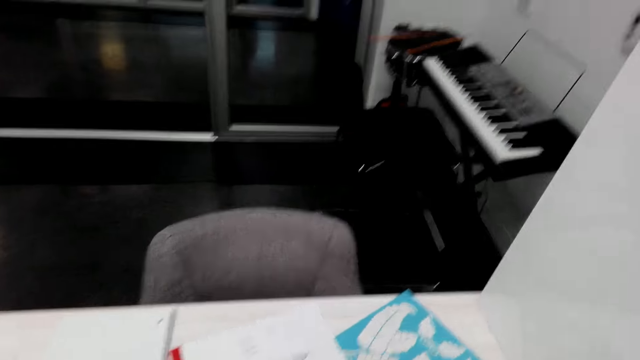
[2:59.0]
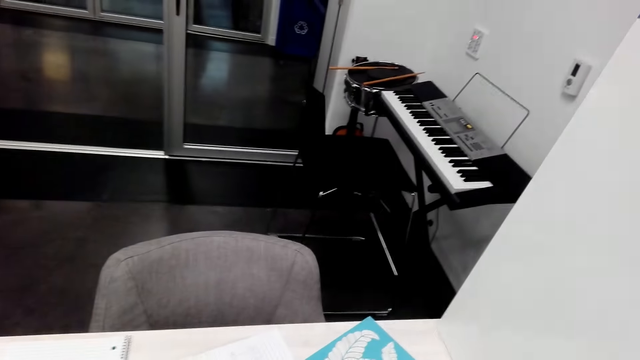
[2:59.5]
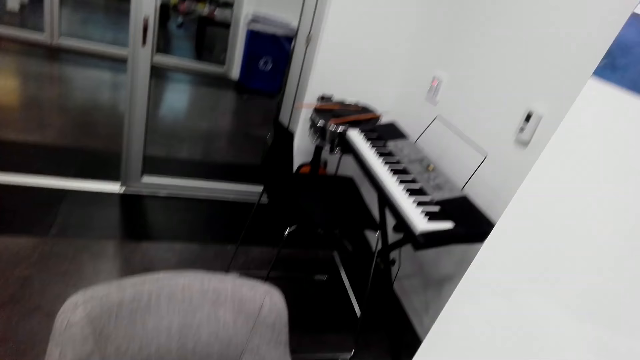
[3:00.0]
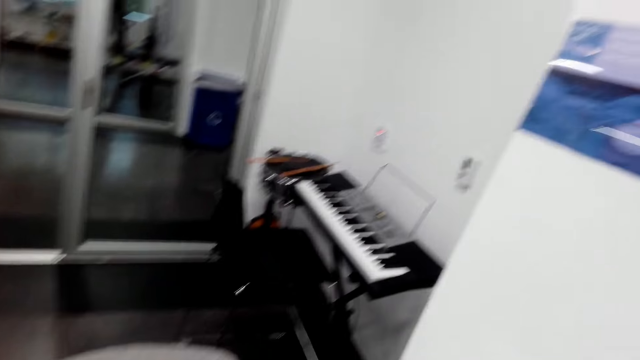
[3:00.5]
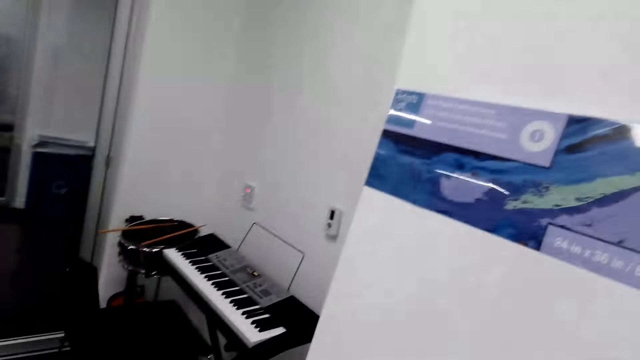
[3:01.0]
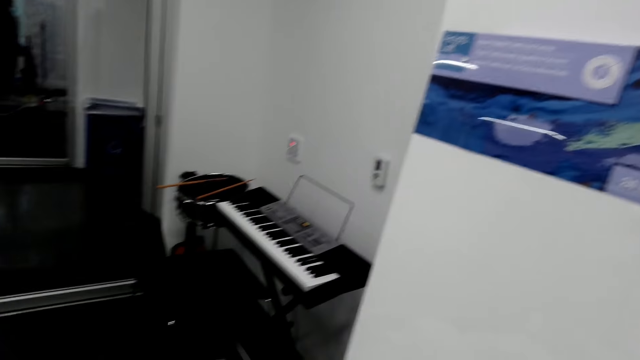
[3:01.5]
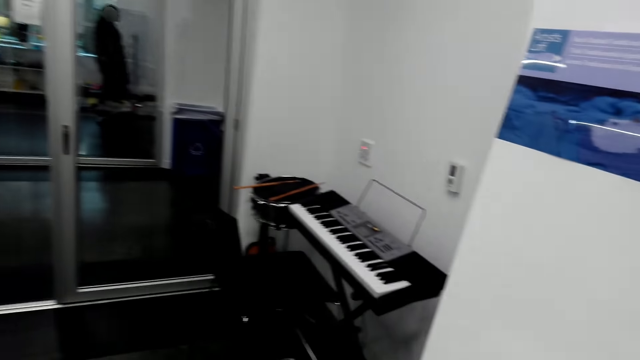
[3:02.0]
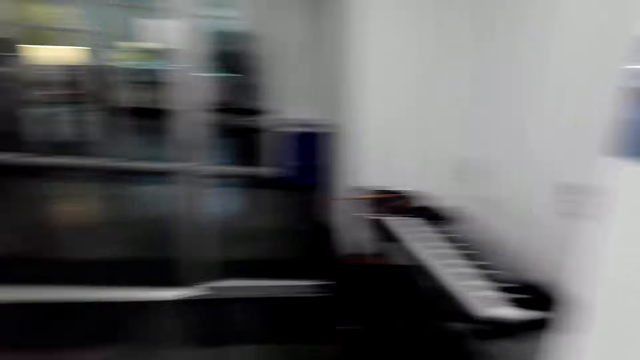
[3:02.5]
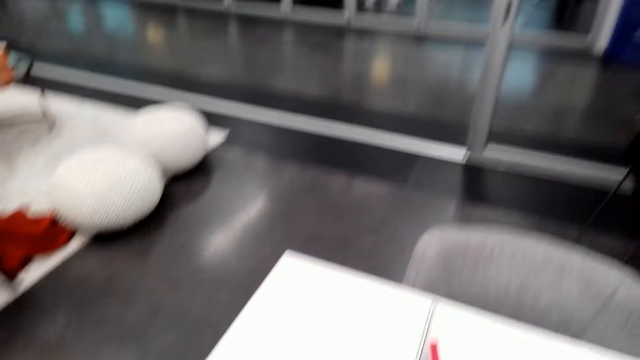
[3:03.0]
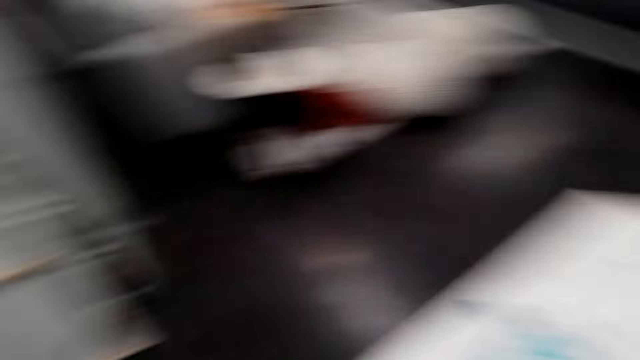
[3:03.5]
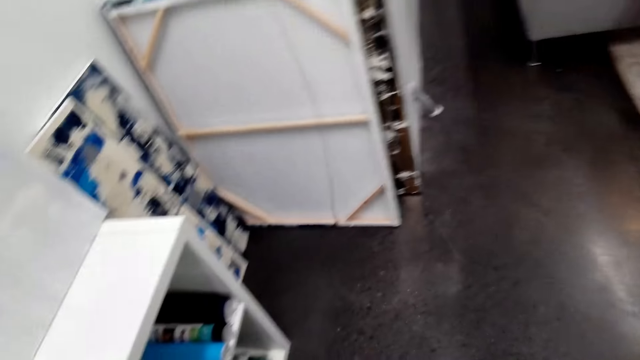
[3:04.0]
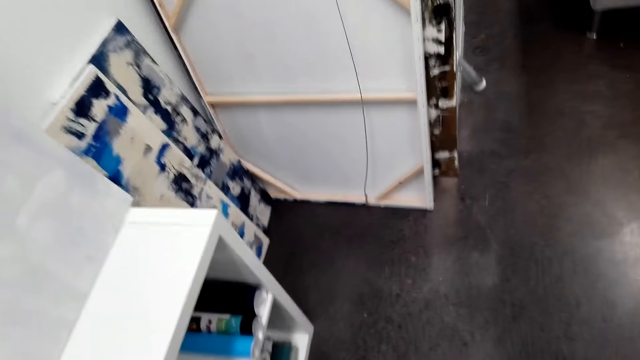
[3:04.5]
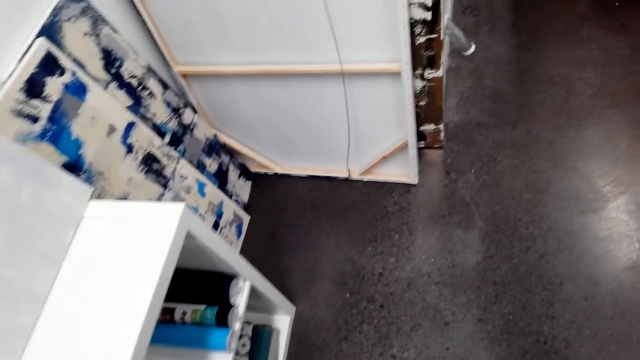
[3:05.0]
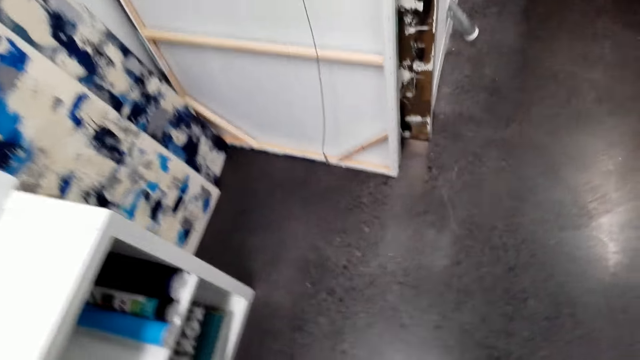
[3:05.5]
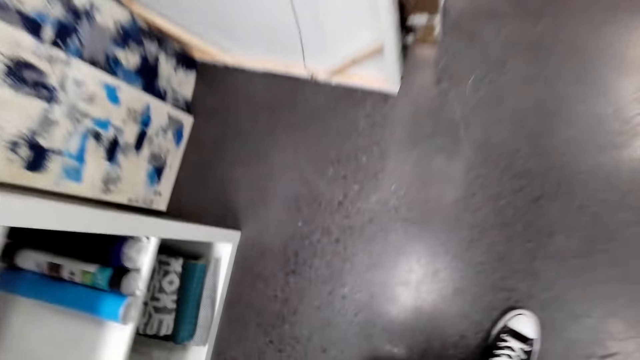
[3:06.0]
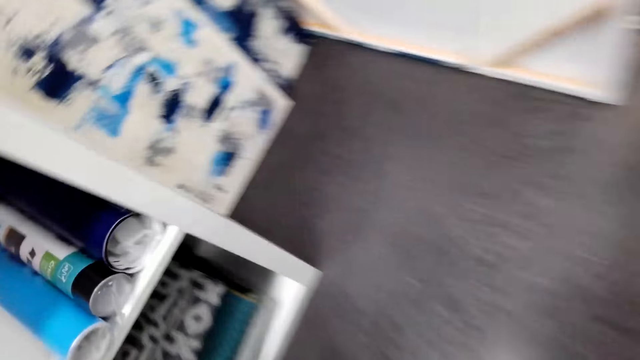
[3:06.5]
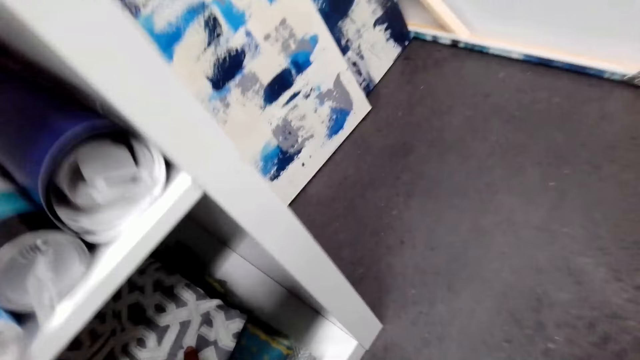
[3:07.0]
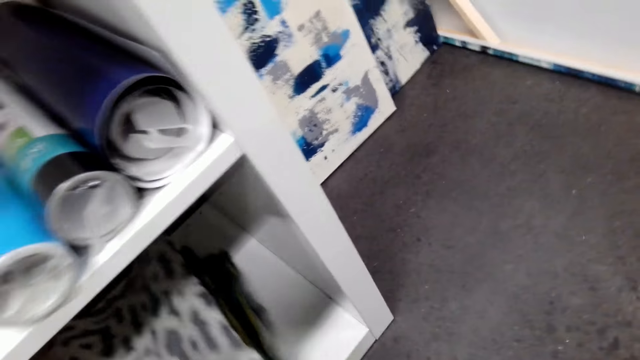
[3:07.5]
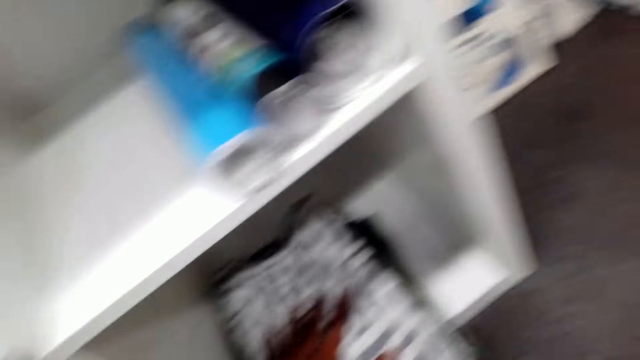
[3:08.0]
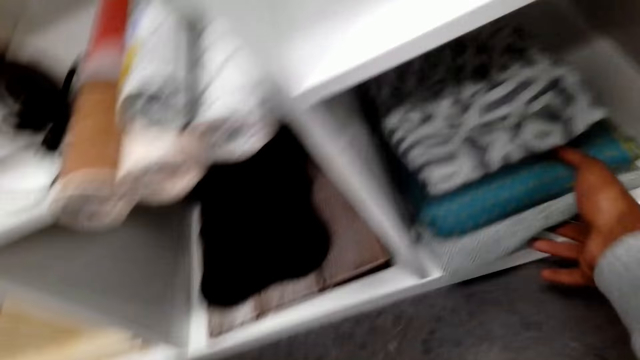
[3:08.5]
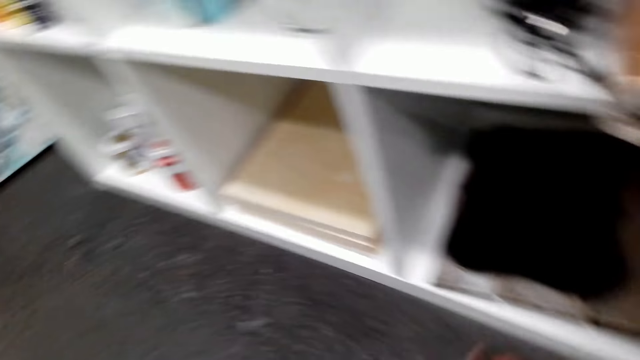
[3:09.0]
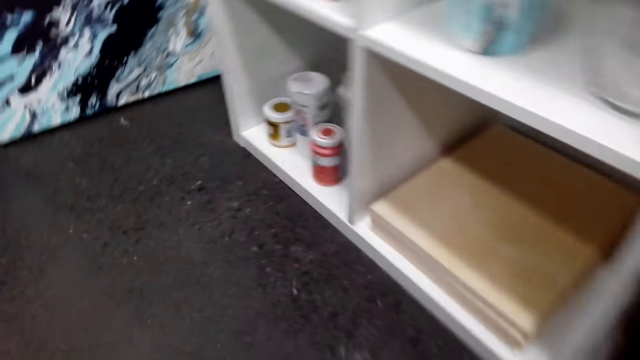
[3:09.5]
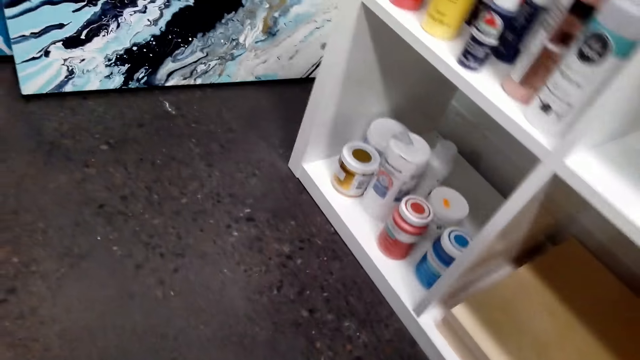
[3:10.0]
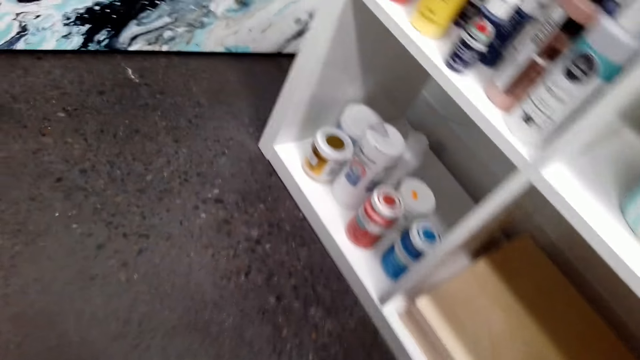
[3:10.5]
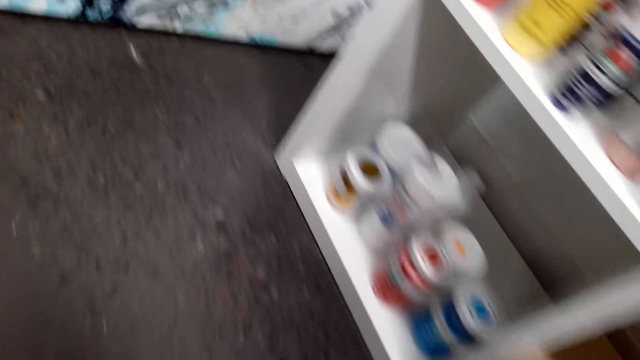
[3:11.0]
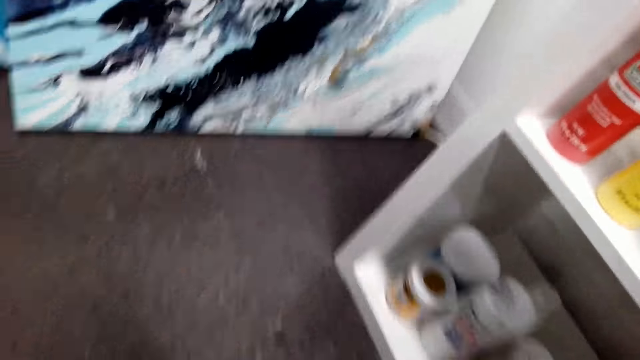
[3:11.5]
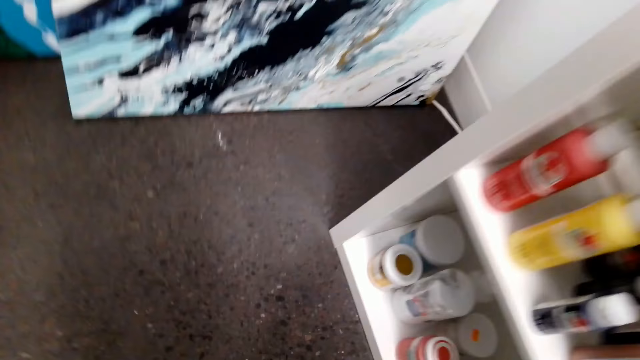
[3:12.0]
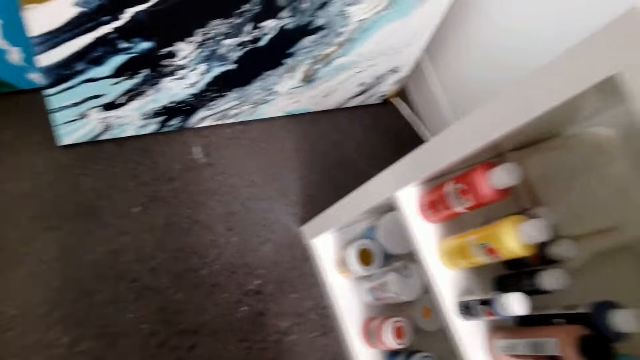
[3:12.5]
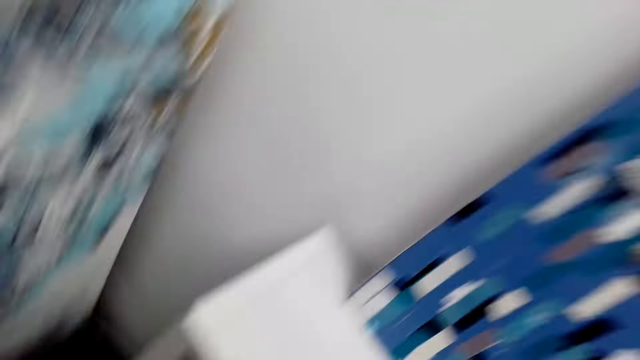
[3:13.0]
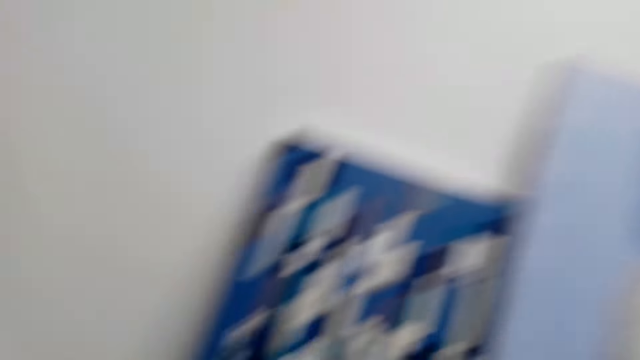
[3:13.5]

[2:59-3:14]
The camera wearer looks at the piano. They look at the boards, touch the clothes, and move the cloths. They move along the cabinet.

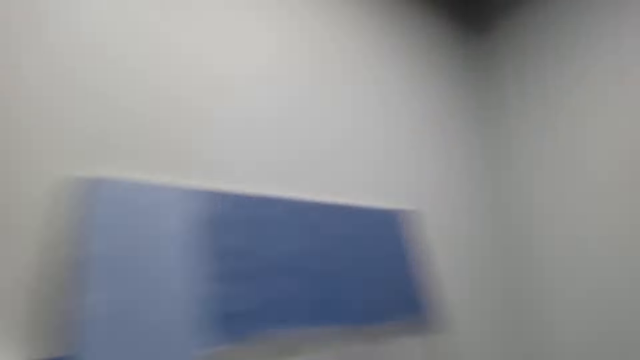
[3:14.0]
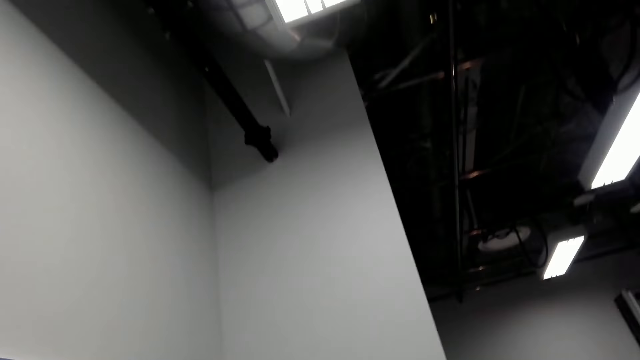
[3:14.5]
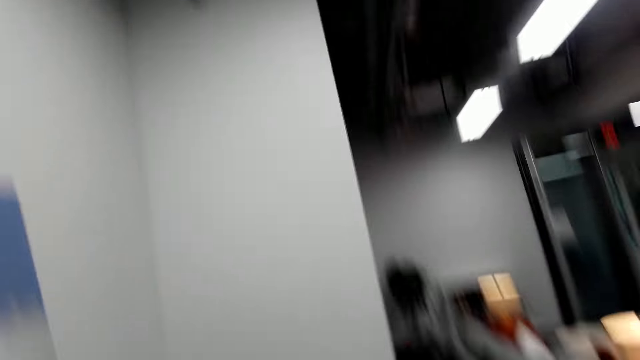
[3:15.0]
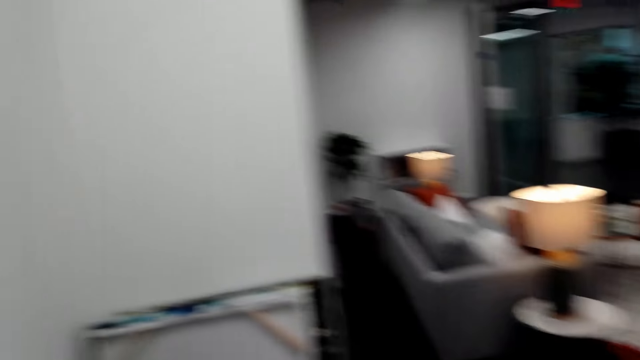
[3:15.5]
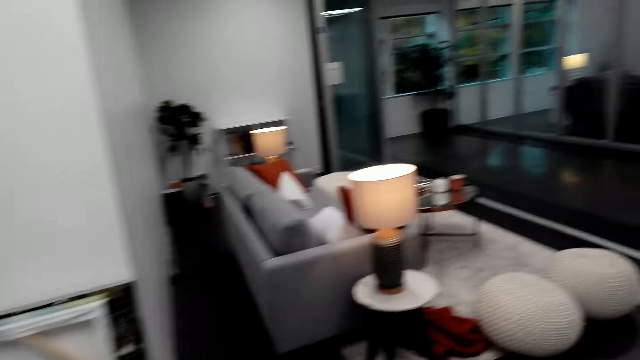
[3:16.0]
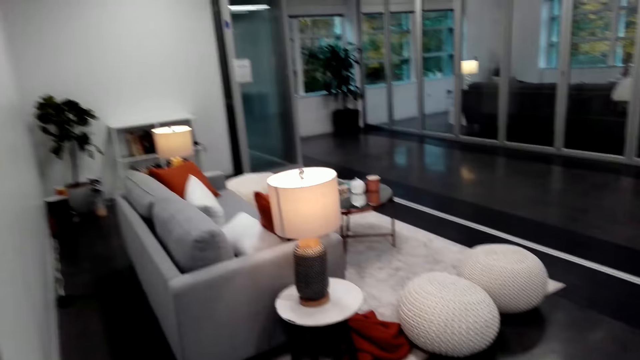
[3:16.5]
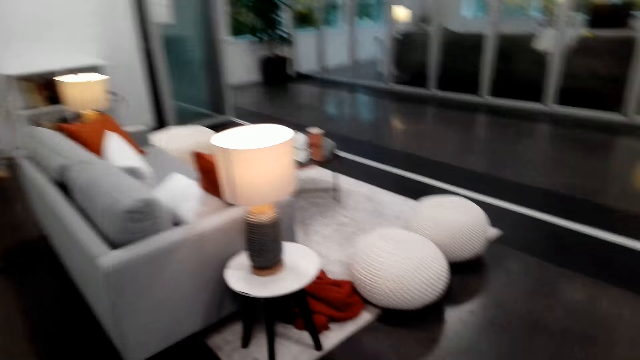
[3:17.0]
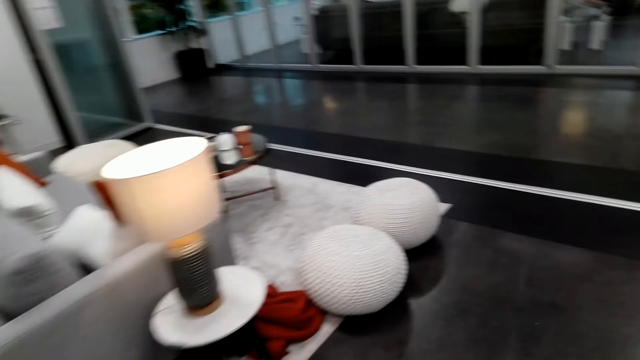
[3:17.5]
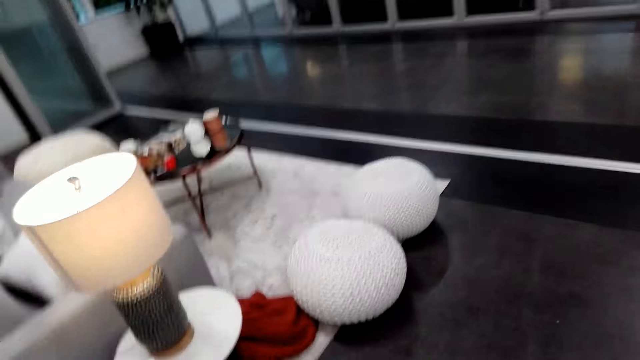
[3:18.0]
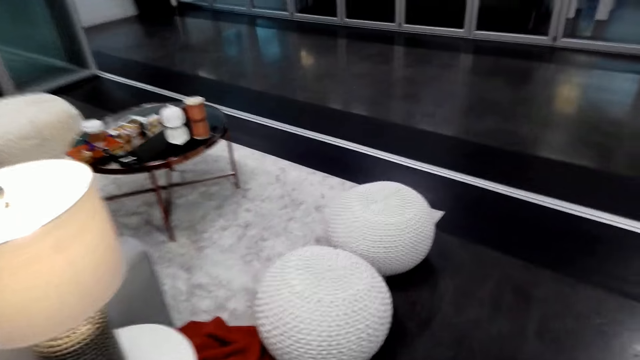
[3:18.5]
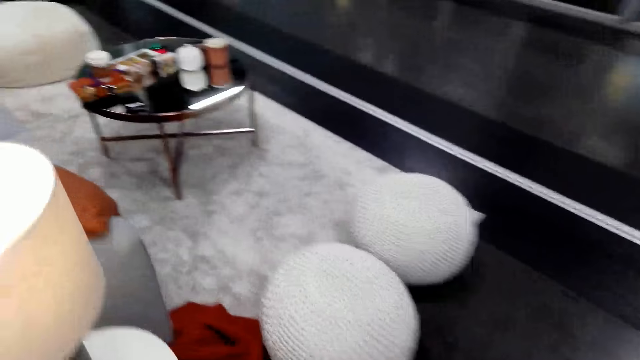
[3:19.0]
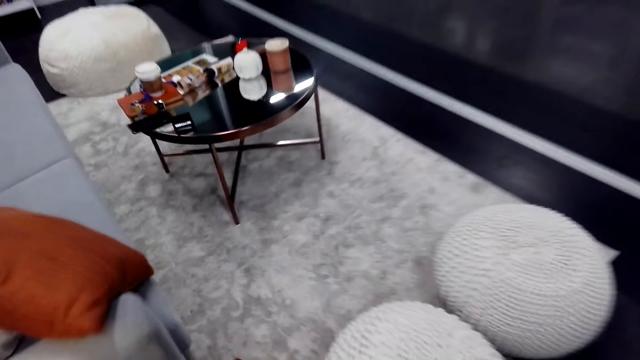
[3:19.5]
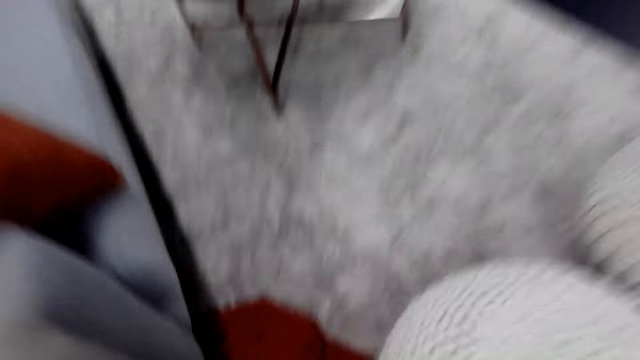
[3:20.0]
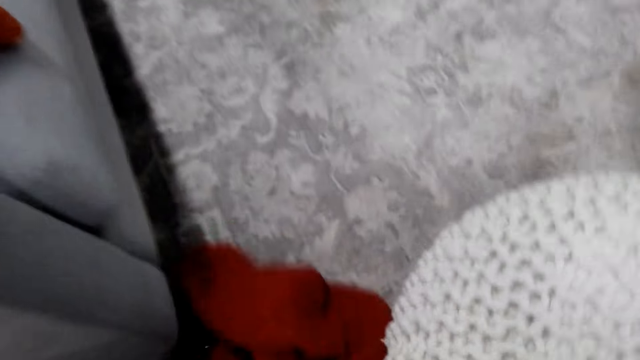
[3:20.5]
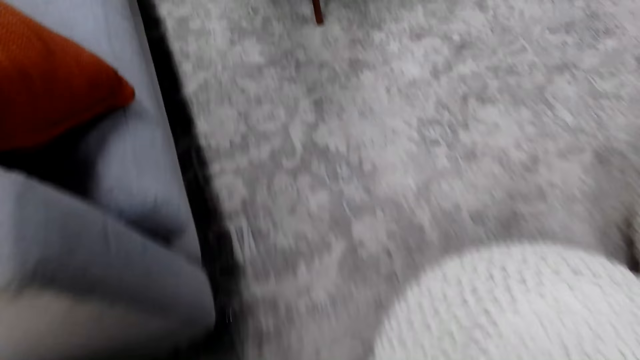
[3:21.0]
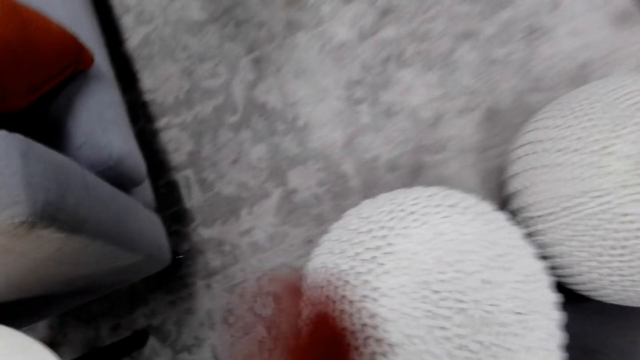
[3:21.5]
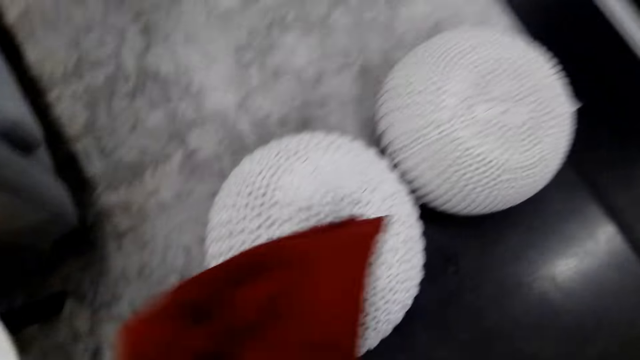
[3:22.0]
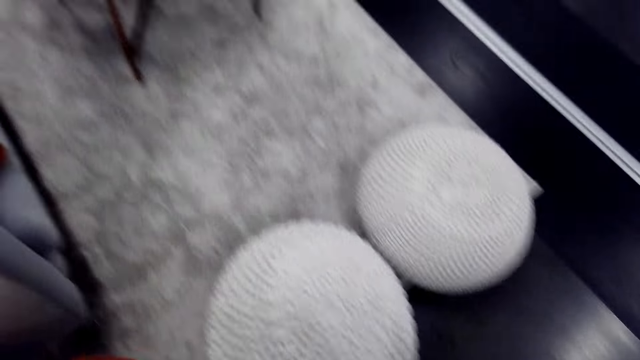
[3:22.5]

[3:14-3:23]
The camera wearer looks around. They walk to the sofa and pick up a cloth.
